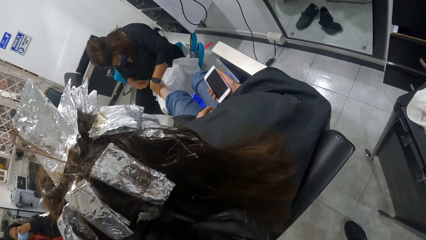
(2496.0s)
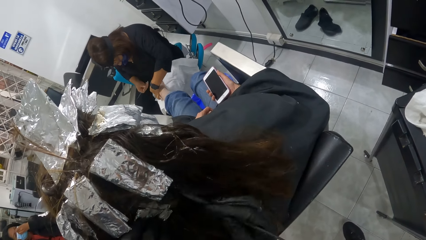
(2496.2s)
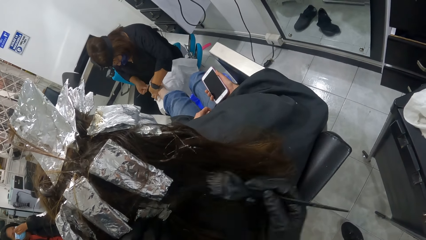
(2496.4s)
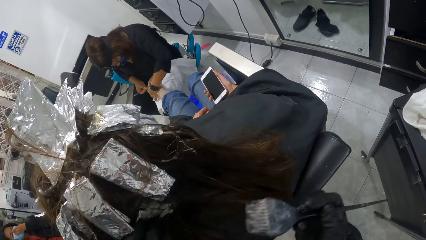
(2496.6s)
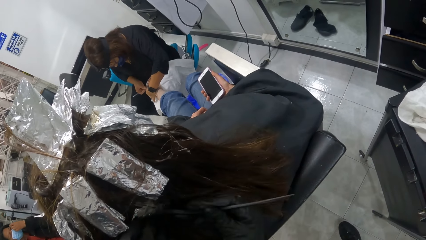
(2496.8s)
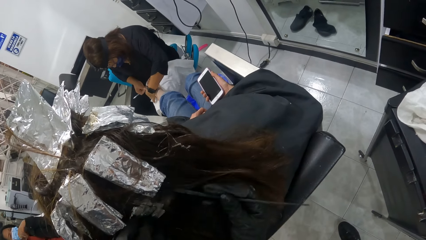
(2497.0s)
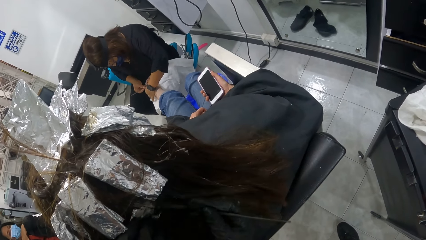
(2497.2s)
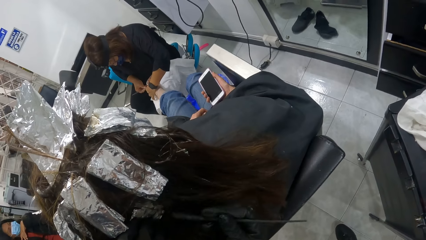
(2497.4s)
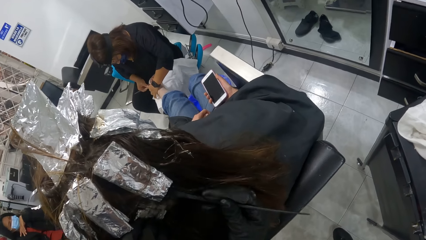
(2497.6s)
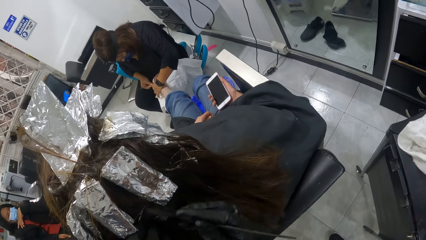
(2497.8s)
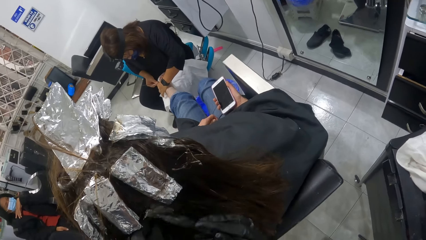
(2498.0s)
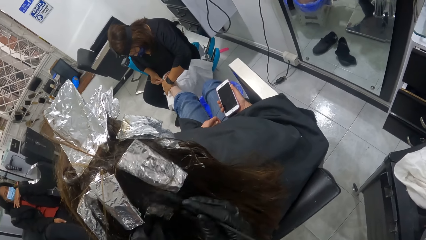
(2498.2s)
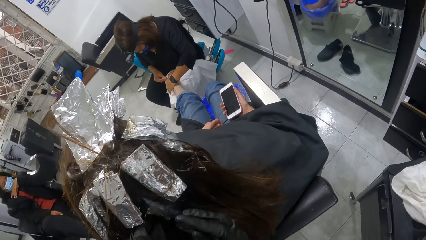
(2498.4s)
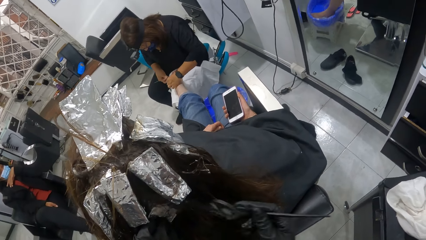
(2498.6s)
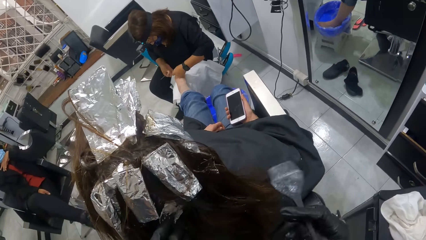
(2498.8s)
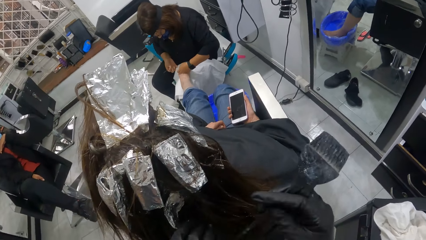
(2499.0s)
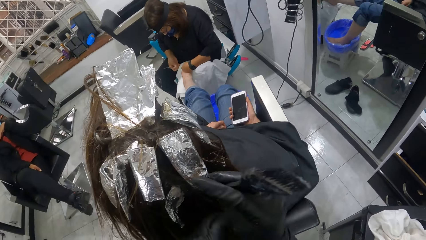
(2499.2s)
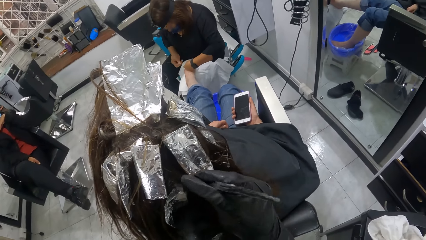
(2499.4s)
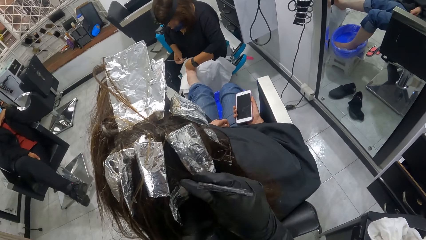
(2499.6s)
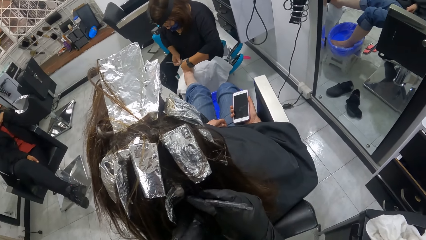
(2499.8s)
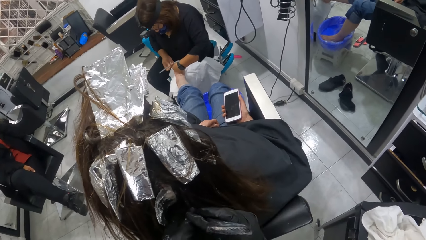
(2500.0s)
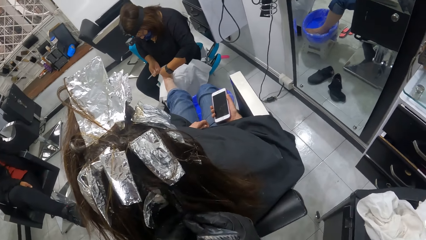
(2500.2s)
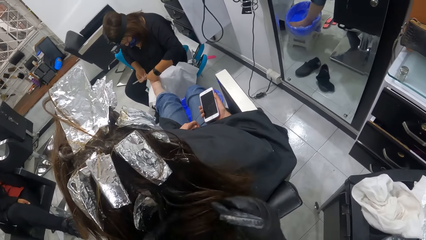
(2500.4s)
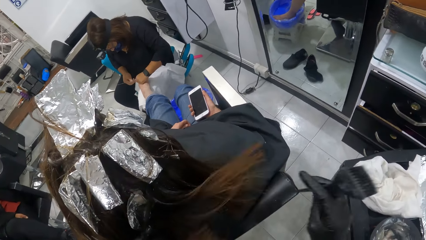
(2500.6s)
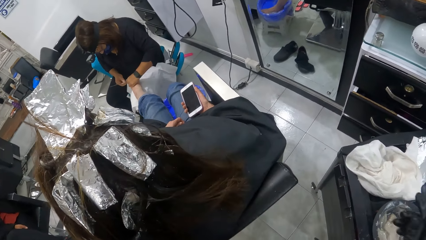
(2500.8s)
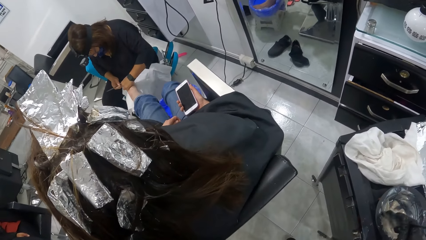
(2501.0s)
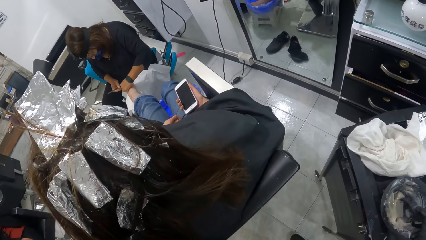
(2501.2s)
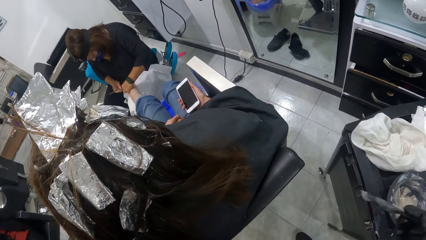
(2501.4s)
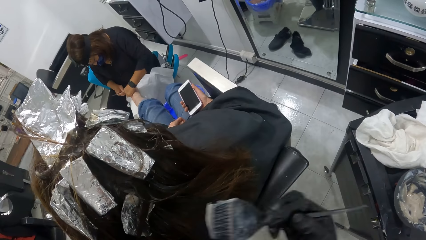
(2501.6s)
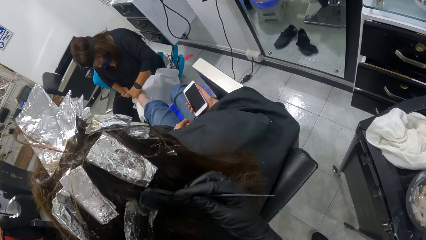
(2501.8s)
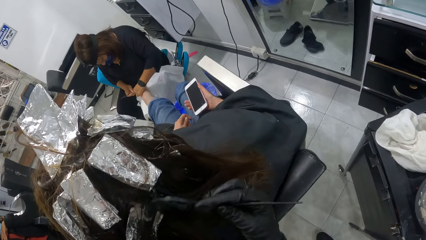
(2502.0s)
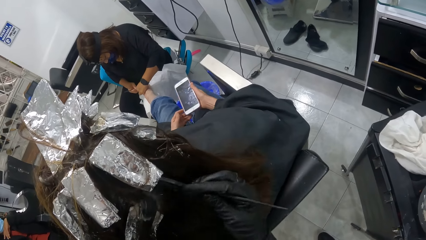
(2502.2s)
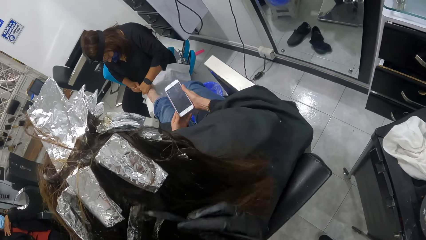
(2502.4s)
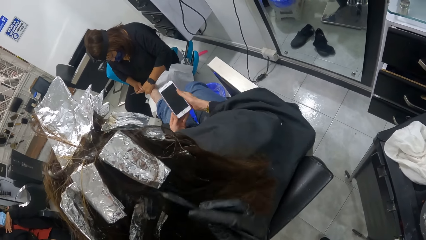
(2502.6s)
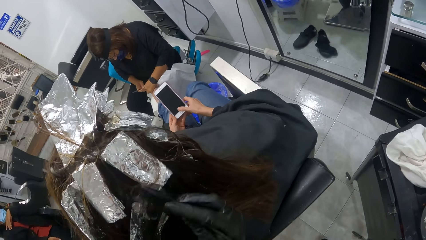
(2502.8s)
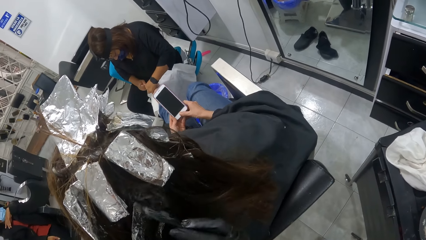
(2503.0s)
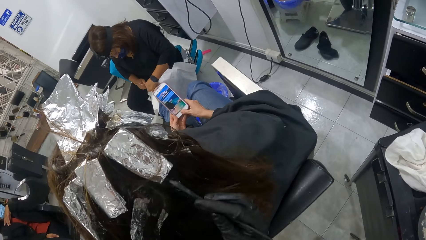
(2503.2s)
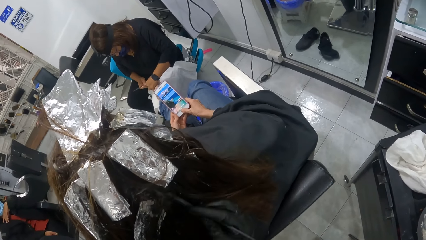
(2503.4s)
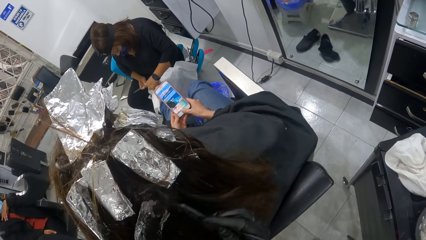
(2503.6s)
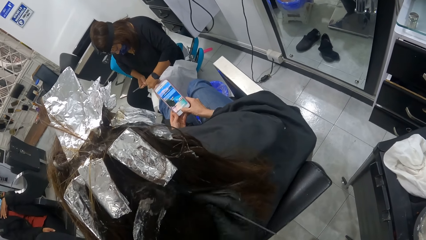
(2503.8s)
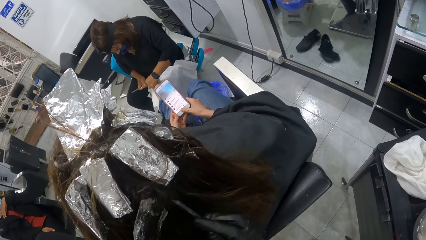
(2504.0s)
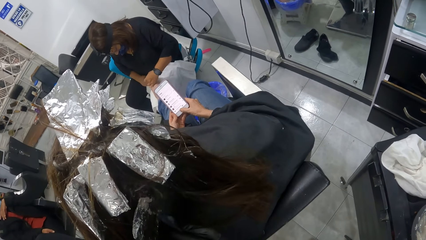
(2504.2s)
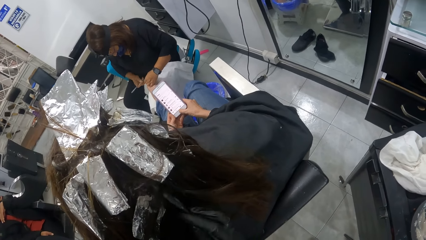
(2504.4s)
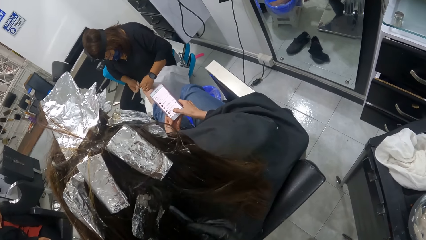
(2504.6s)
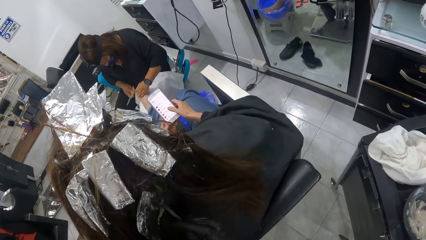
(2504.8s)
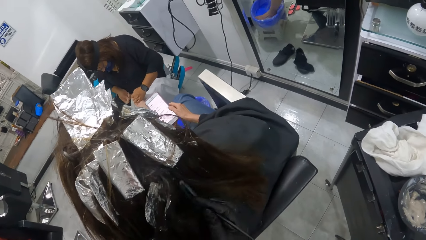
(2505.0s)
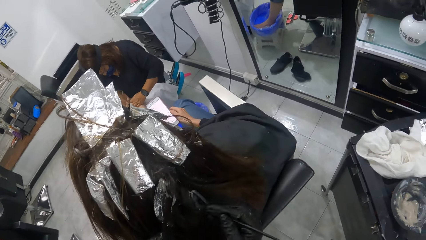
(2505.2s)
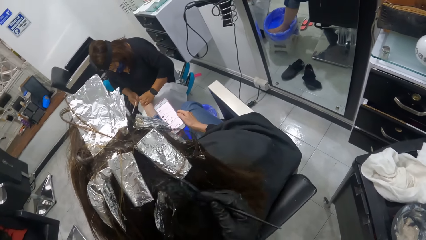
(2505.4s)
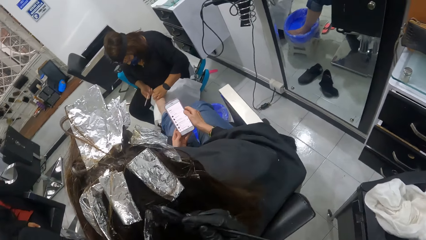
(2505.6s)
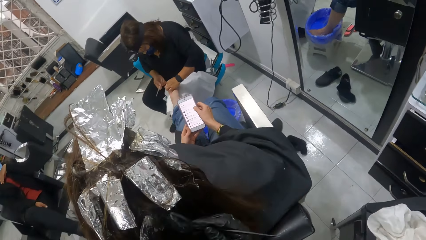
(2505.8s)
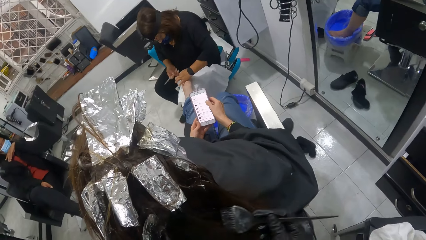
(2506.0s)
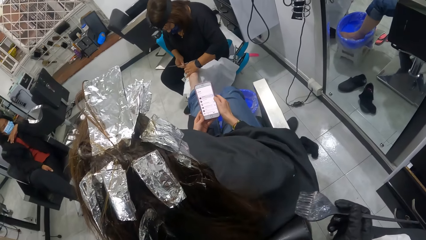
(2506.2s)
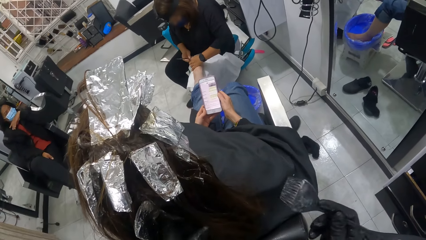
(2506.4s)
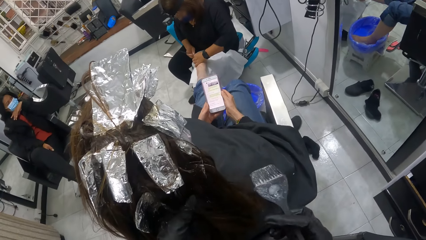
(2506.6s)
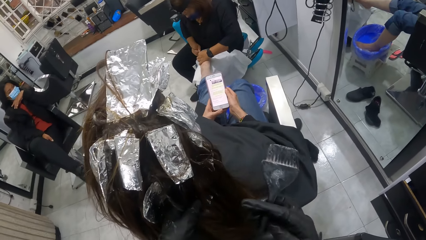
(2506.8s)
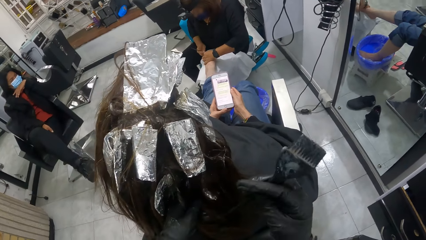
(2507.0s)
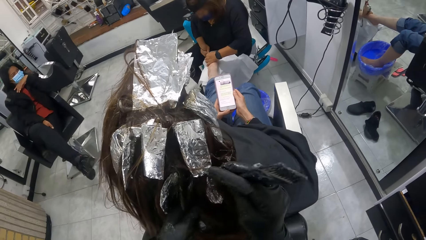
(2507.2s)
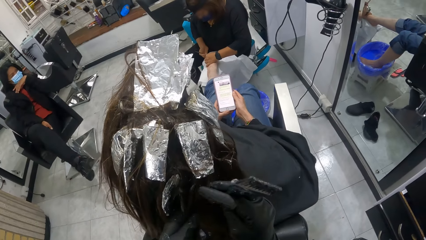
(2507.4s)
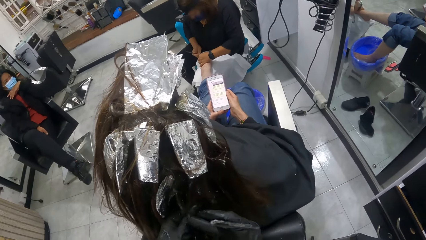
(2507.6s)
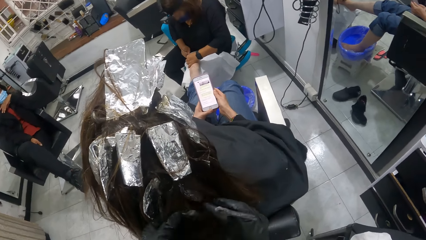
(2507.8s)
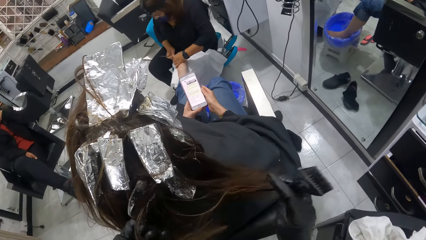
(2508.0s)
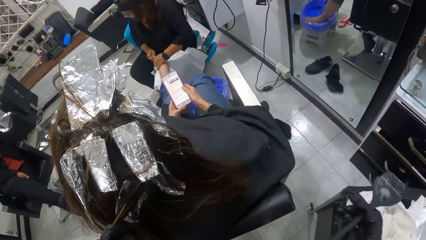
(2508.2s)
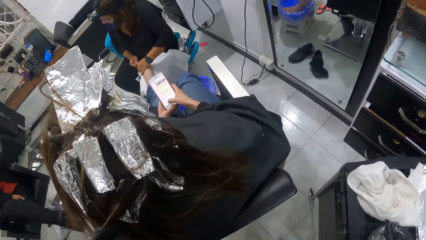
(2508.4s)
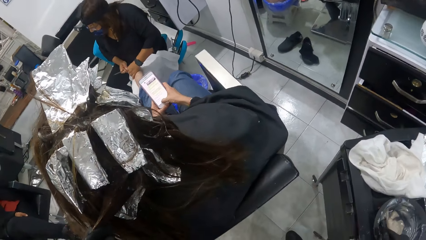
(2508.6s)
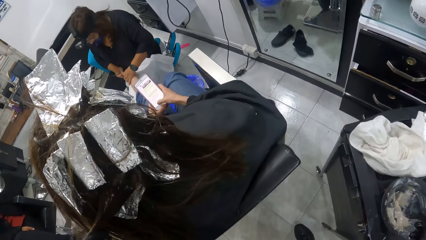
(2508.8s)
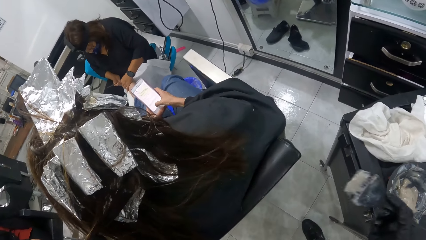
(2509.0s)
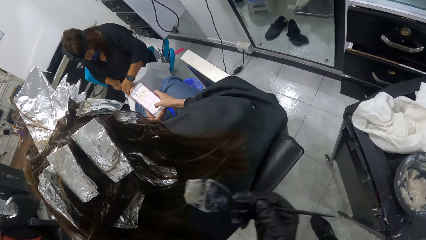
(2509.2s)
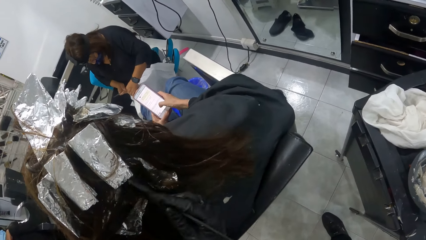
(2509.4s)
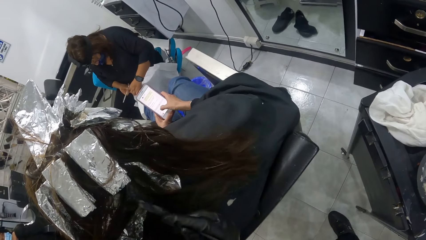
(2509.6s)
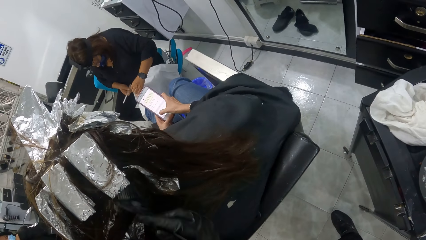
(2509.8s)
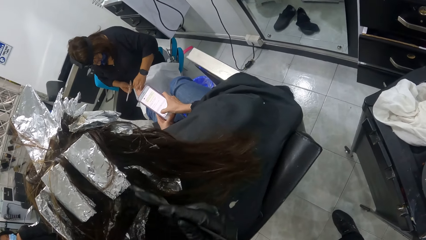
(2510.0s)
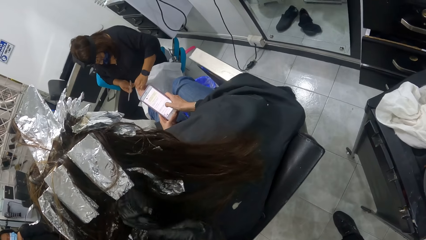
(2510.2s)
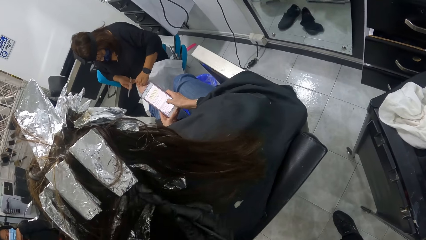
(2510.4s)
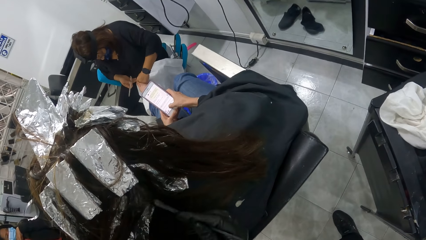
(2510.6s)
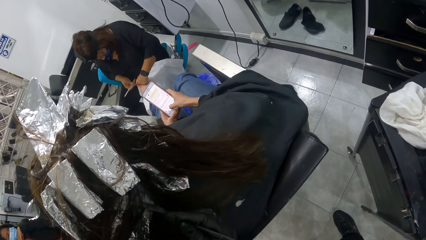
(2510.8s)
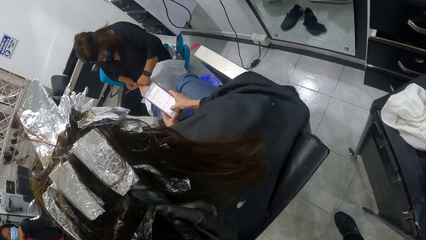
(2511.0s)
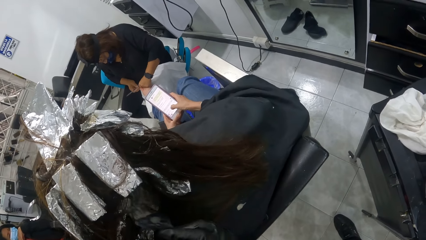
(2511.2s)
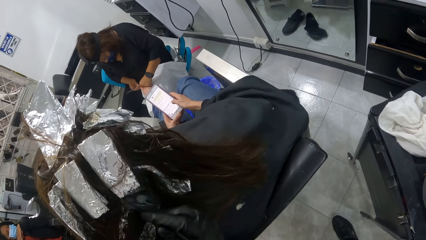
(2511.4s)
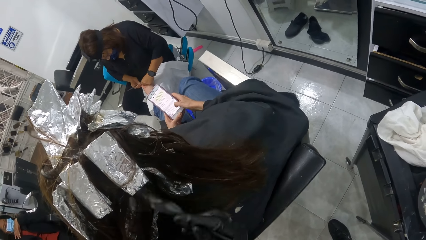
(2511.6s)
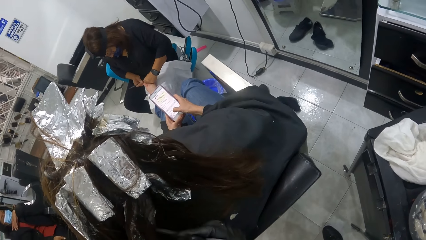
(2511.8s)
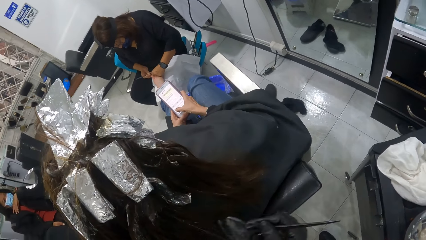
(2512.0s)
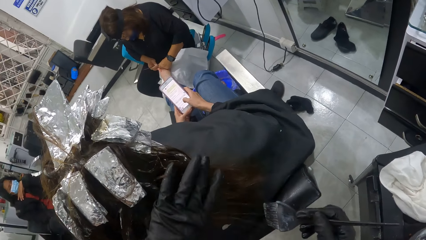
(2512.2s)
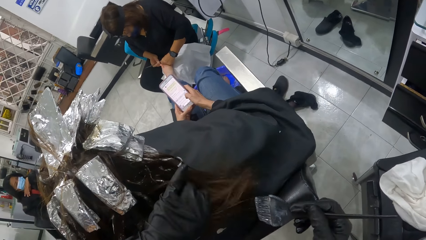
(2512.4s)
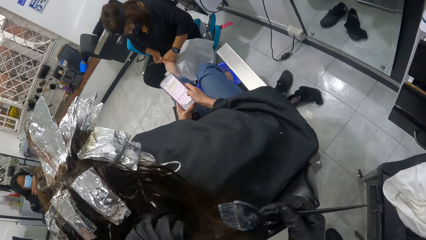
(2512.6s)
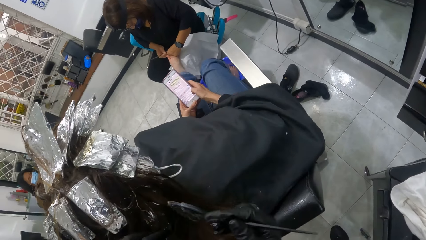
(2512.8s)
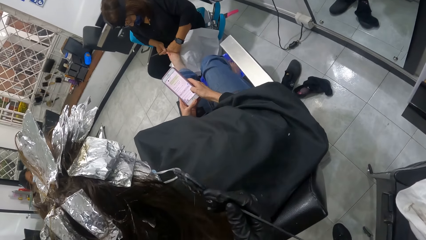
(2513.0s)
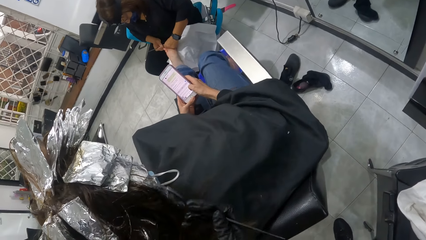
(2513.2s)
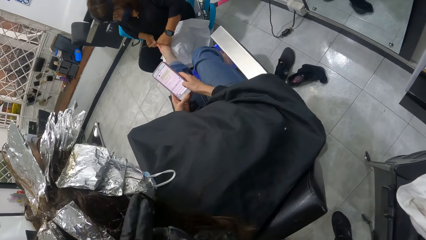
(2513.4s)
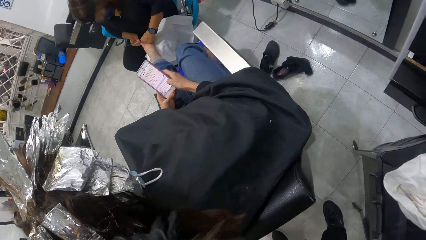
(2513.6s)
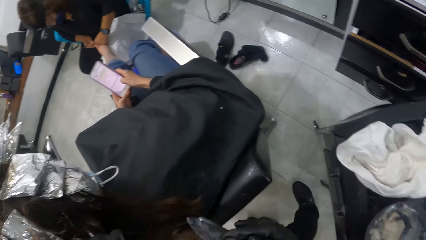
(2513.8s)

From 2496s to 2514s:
The camera wearer pulls the brush off a woman's hair. She adjusts the woman's hair with the brush in her right hand. She divides the woman's hair with the brush. She pulls the brush off the woman's hair. She scoops relaxer from the bowl with the brush in her right gloved hand. She removes the brush from the tin. She applies relaxer on the woman's hair with the brush in her right gloved hand. The woman operates the phone with both hands. She holds her phone with both hands. The camera wearer applies something on the woman's hair with a brush. She pulls the brush off the woman's hair. She divides the woman's hair with the brush. She adjusts the woman's hair with the brush in her right hand. She pulls the brush off the woman's hair. She scoops relaxer from the bowl with the brush in her right gloved hand. She applies relaxer on the woman's hair with the brush in her right gloved hand. She holds part of the woman's hair.
